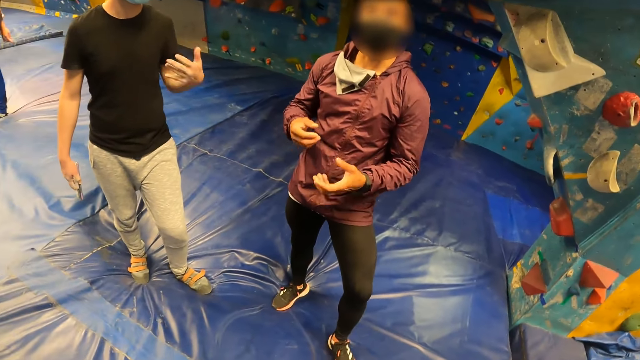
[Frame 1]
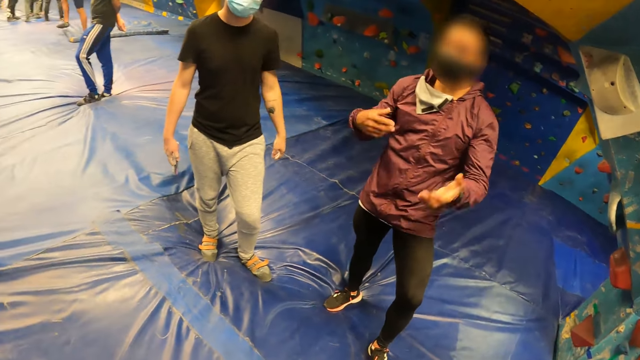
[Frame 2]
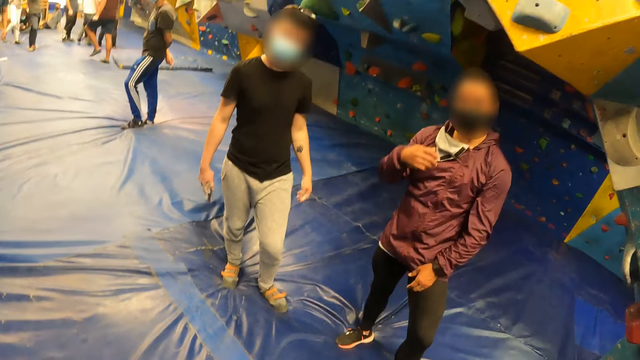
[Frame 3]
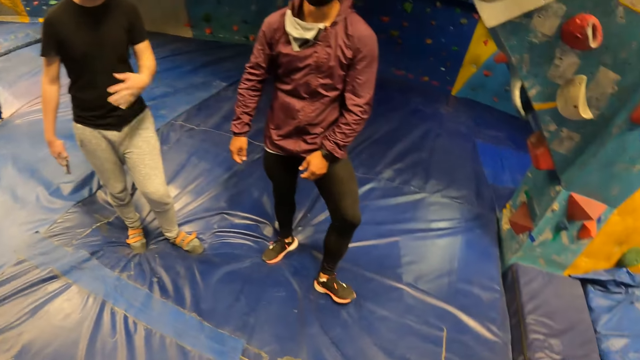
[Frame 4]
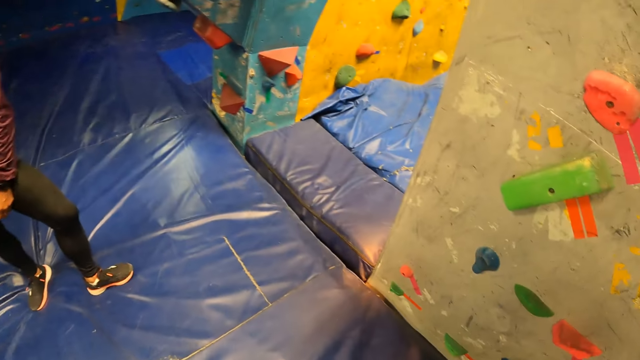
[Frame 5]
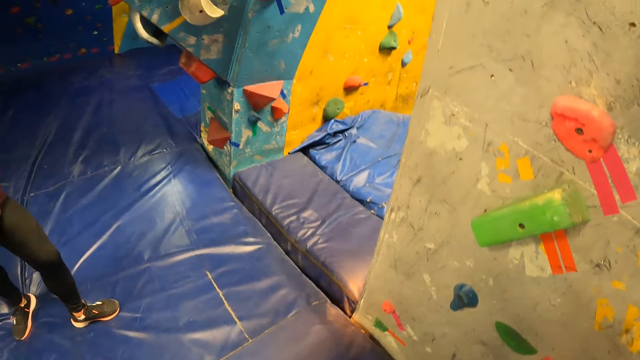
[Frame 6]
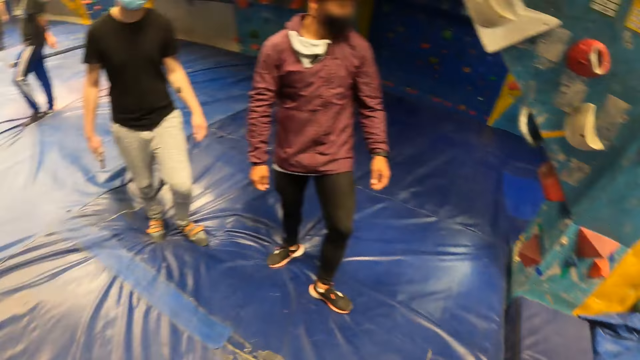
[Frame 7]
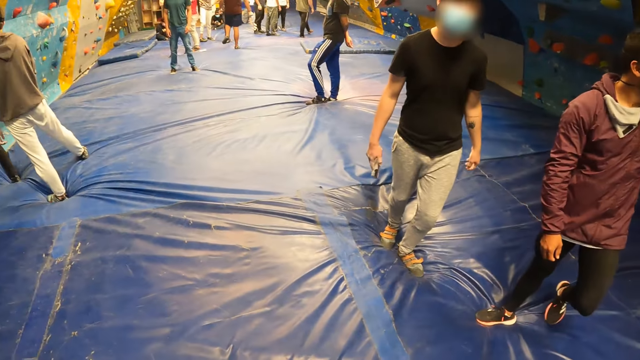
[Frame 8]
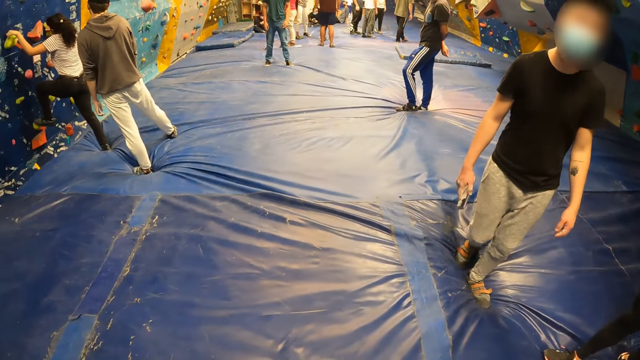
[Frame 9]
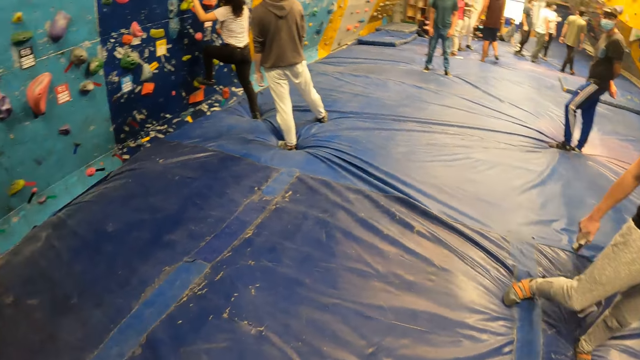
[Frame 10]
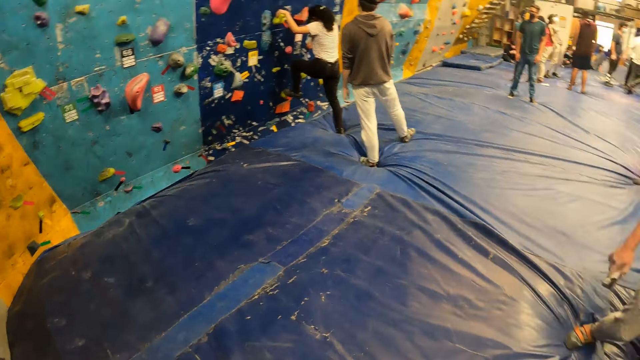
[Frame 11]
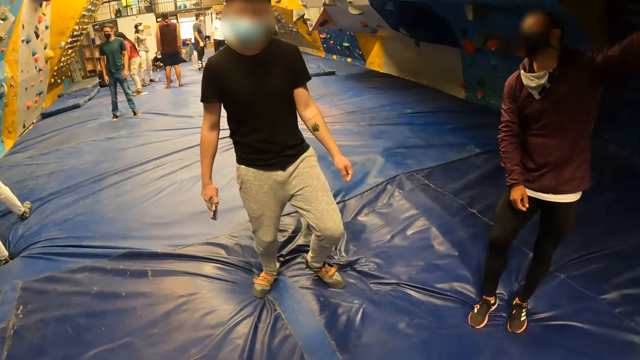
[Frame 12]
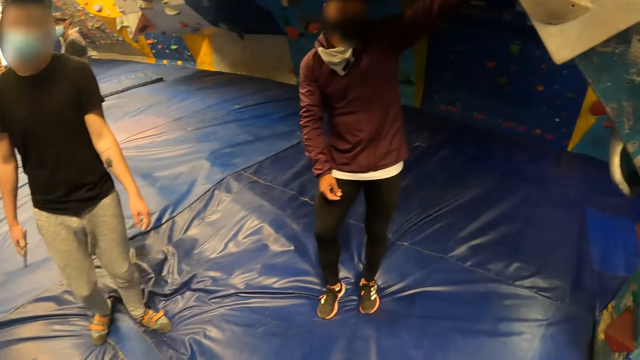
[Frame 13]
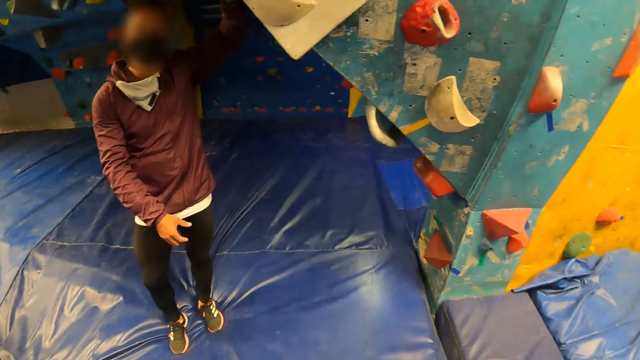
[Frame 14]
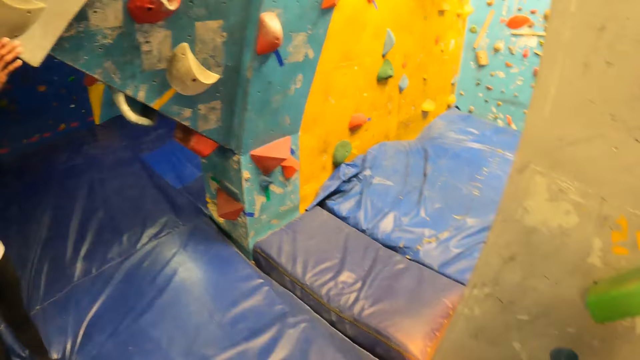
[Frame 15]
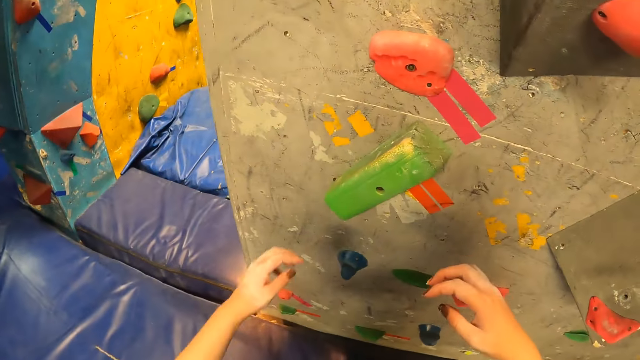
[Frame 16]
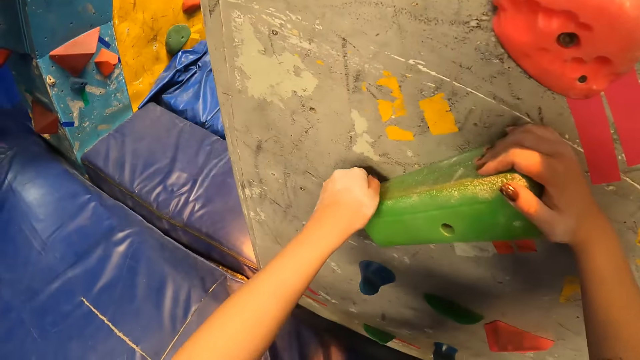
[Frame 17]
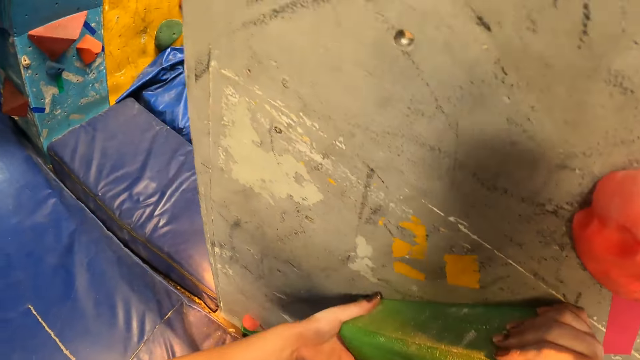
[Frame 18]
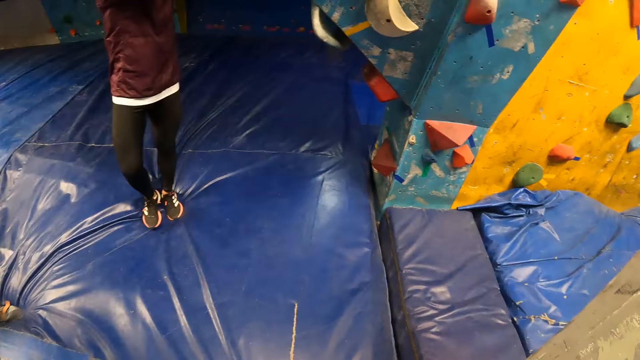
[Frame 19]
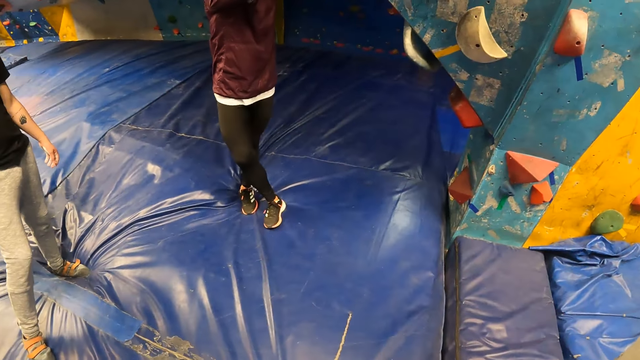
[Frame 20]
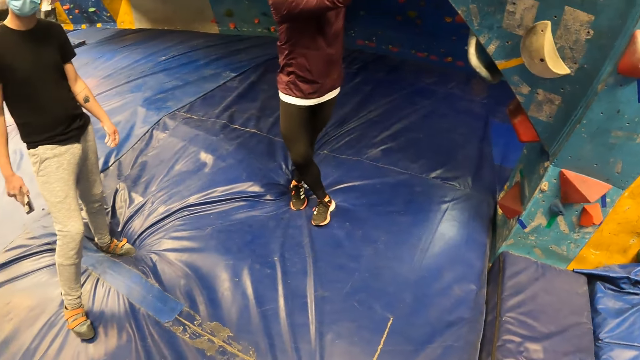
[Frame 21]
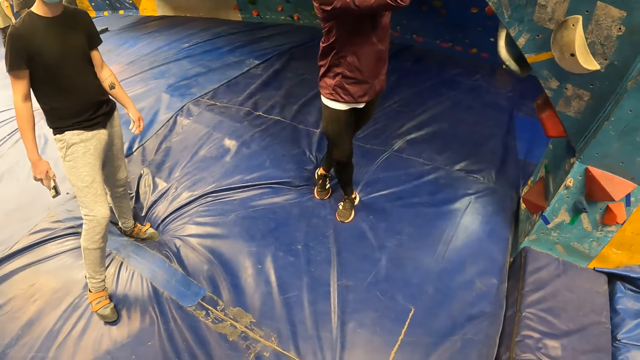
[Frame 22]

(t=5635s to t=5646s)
The camera wearer converses with a man and another man. The other man holds the climbing rock. The camera wearer holds the climbing rock.

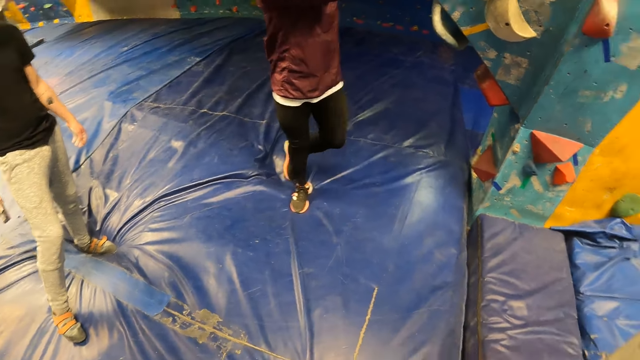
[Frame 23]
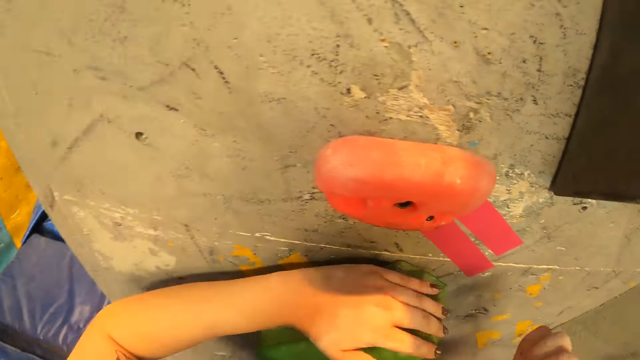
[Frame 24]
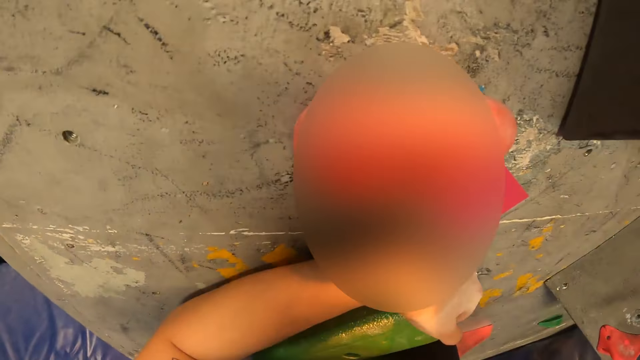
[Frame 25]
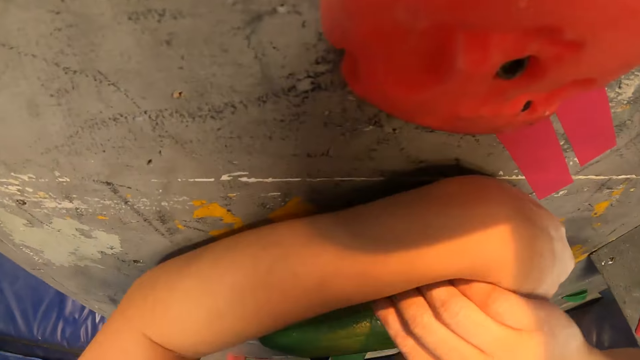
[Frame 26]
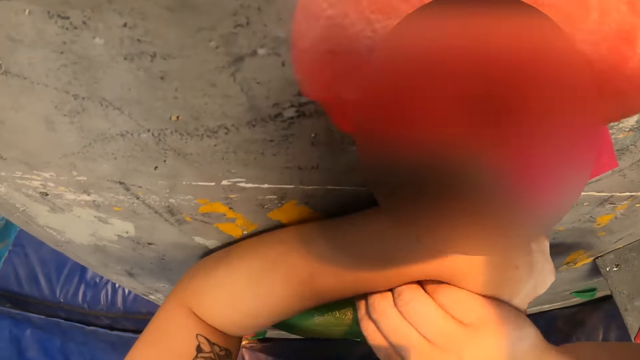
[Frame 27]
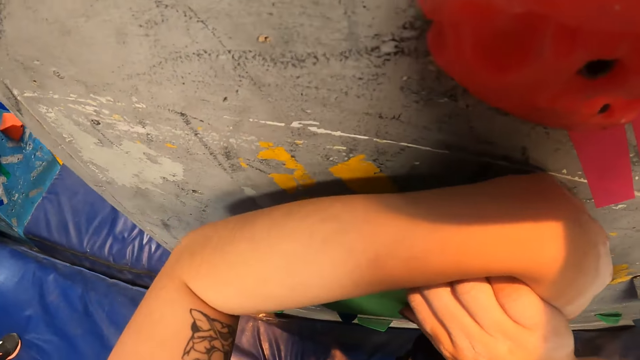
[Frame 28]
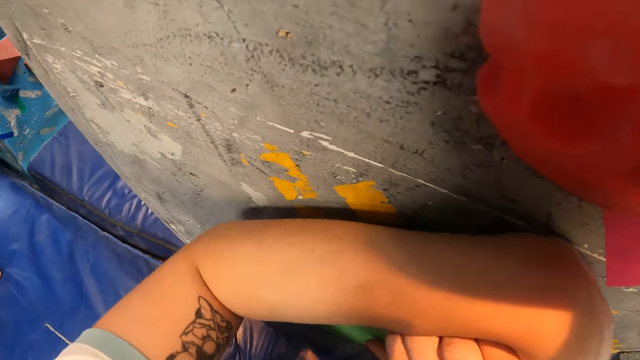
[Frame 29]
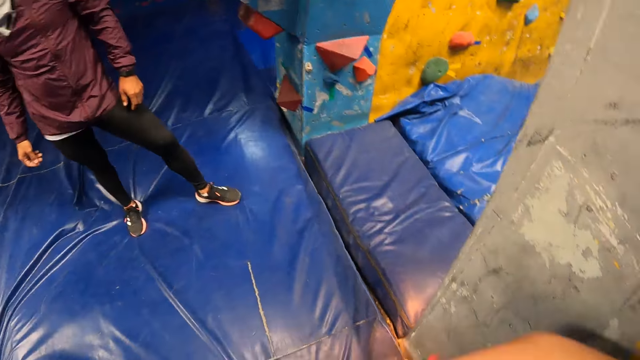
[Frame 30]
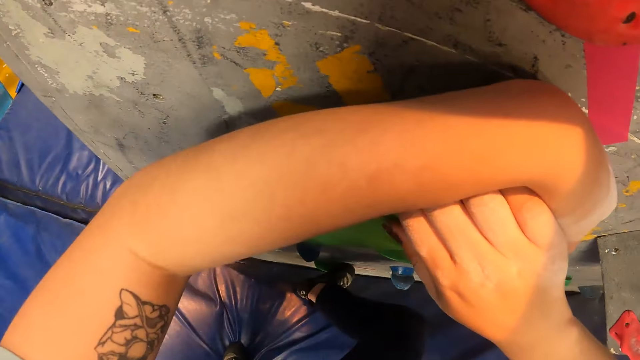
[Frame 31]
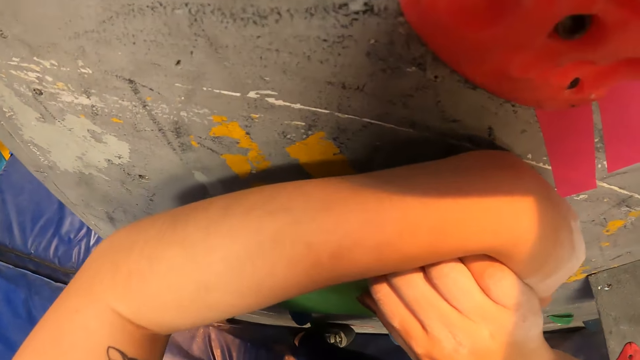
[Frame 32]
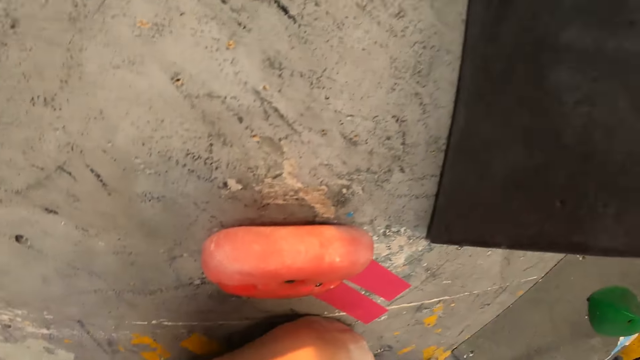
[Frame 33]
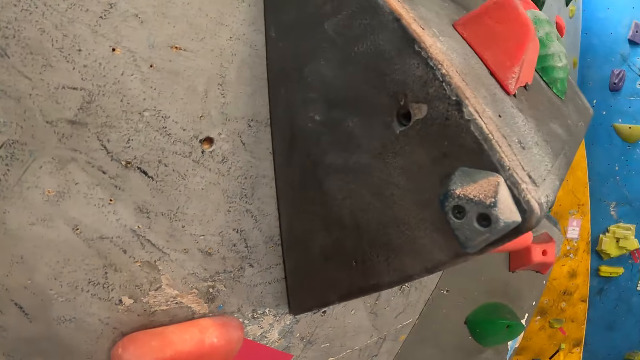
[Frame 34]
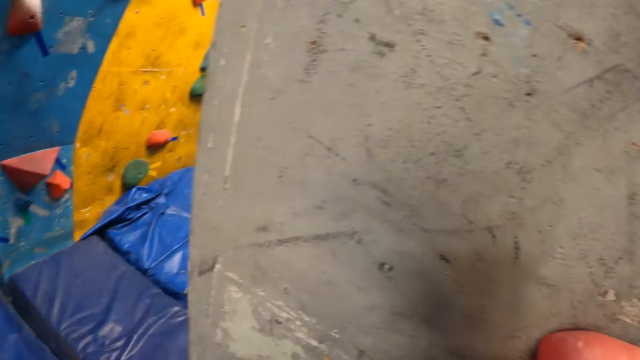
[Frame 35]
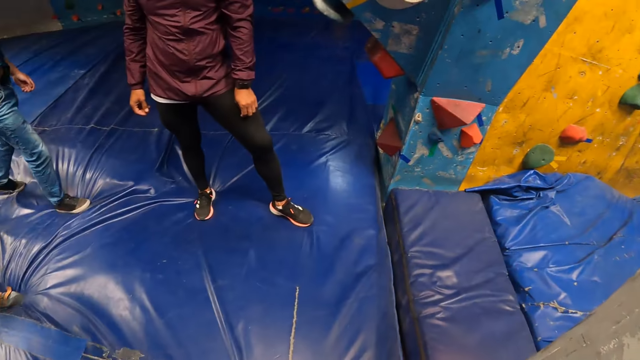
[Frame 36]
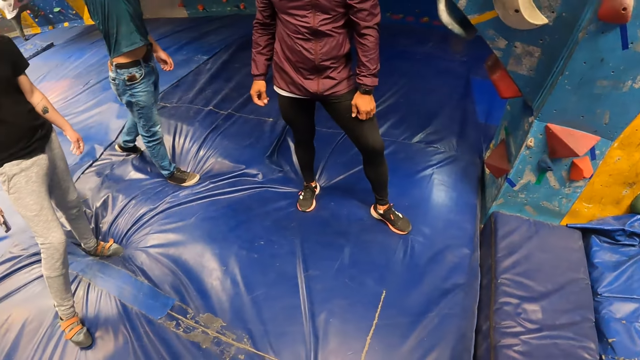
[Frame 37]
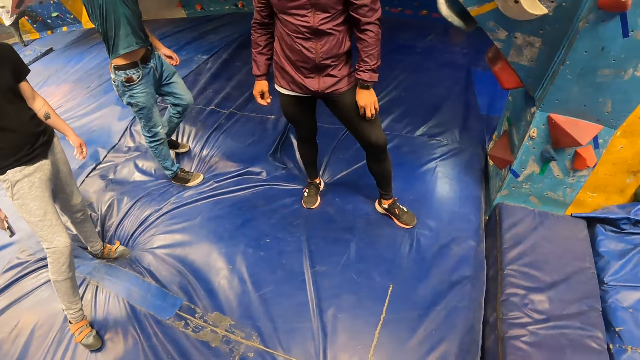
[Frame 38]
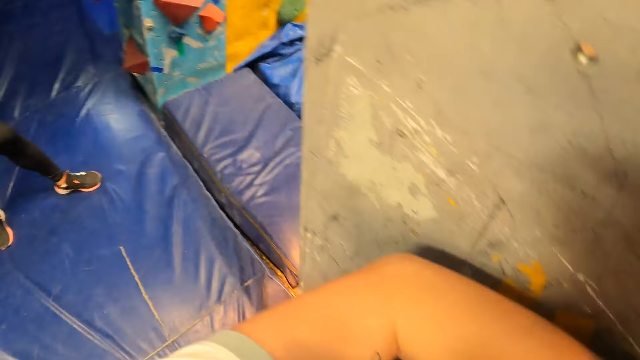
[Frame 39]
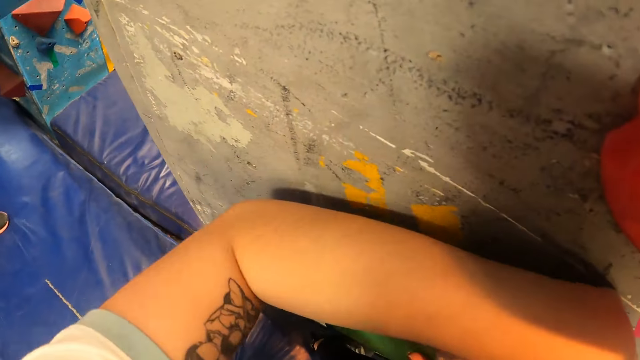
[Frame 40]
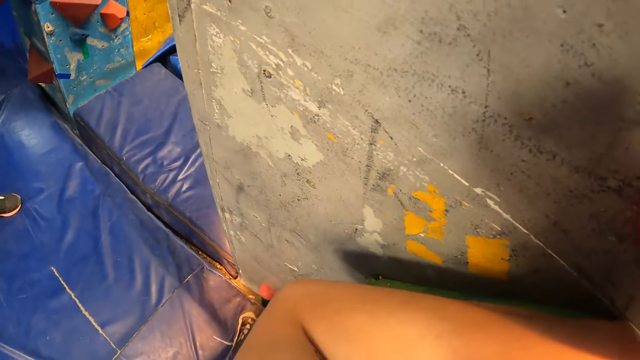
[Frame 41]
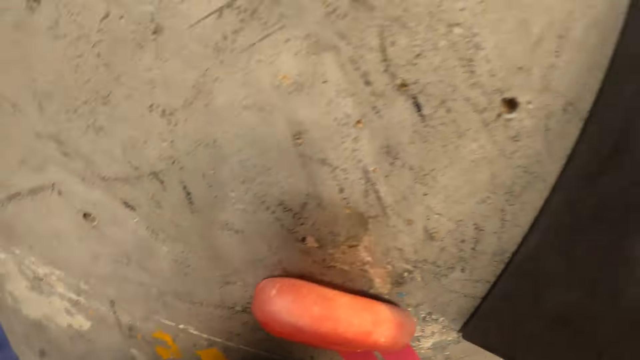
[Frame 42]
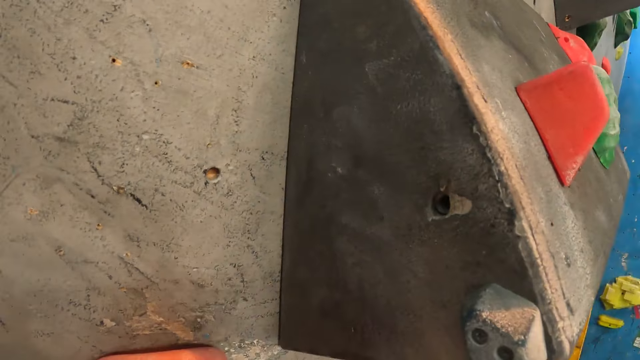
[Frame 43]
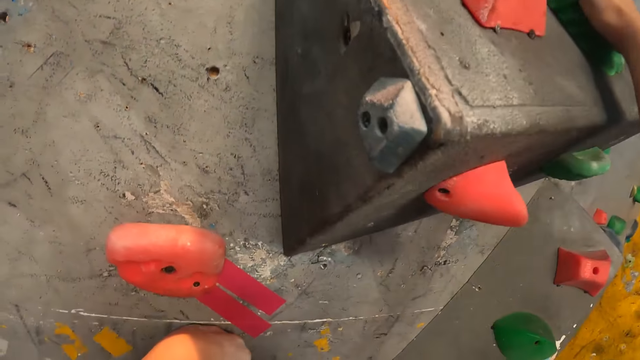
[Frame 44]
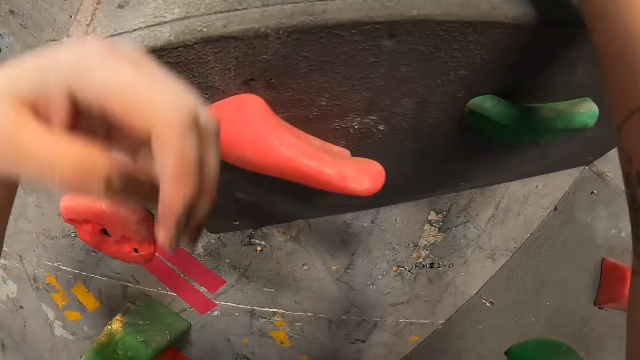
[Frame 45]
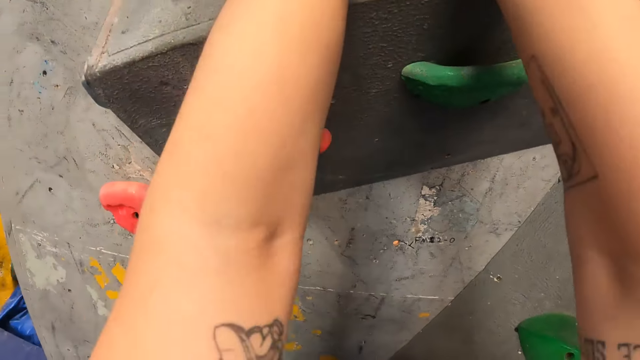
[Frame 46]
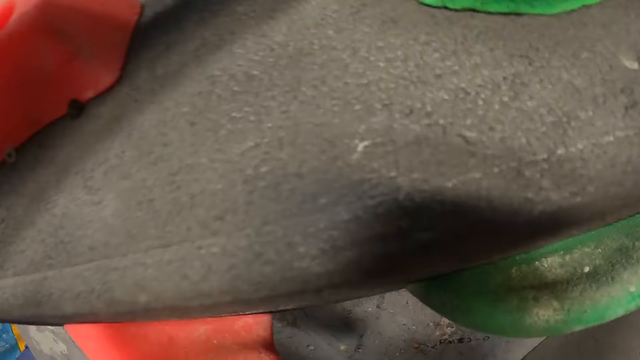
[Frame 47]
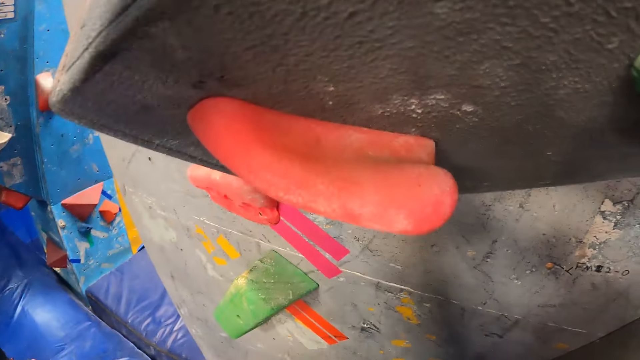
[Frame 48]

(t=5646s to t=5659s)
The camera wearer holds a climbing hold with both hands. She climbs a climbing wall. She stretches her hand on the climbing rock.
